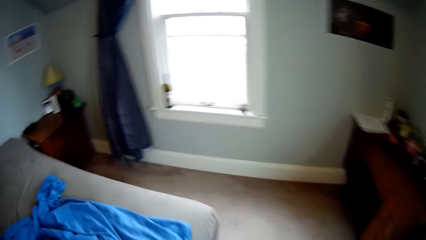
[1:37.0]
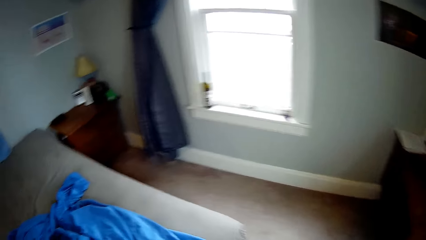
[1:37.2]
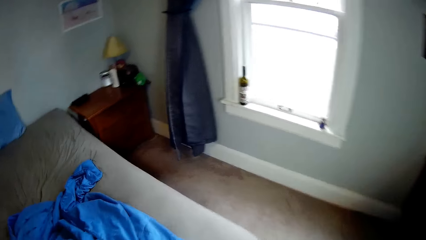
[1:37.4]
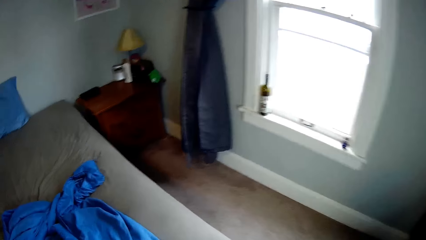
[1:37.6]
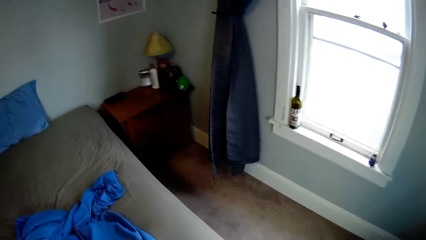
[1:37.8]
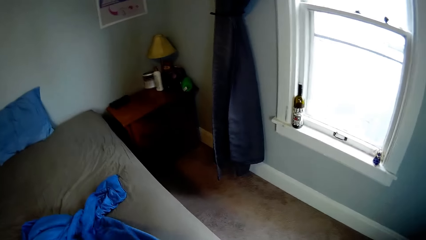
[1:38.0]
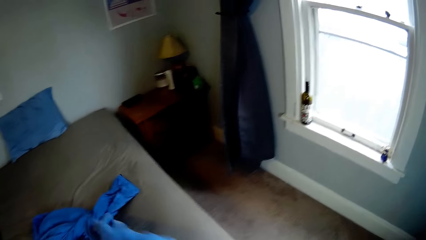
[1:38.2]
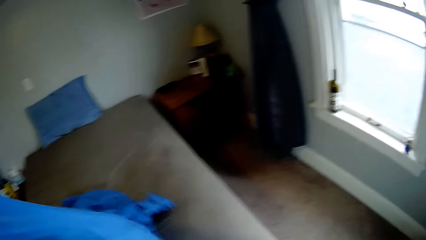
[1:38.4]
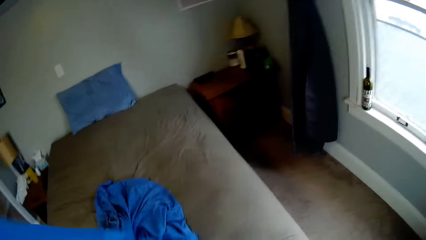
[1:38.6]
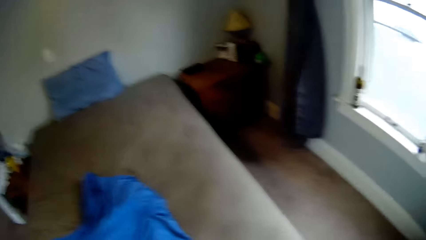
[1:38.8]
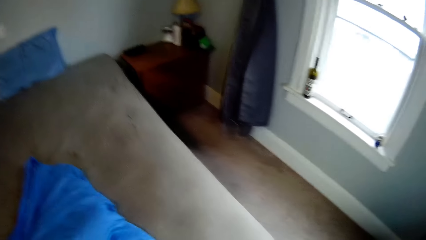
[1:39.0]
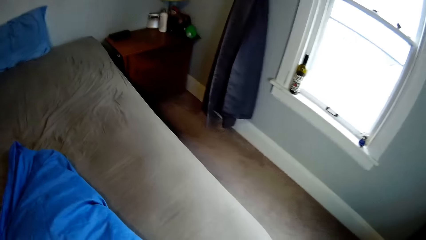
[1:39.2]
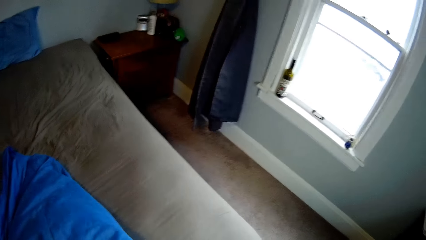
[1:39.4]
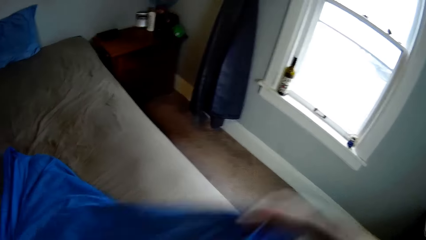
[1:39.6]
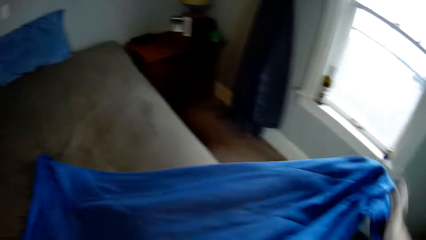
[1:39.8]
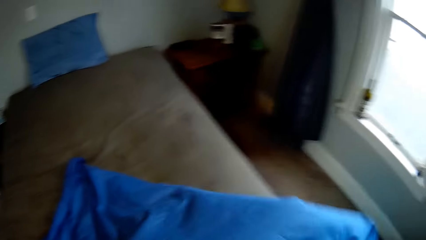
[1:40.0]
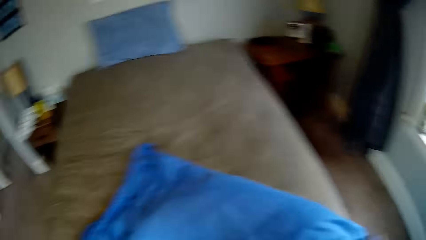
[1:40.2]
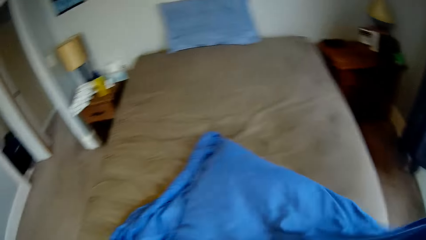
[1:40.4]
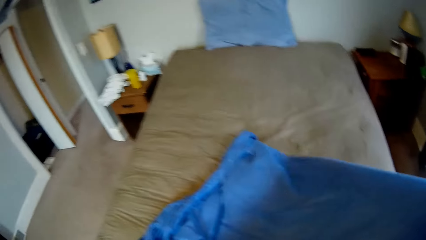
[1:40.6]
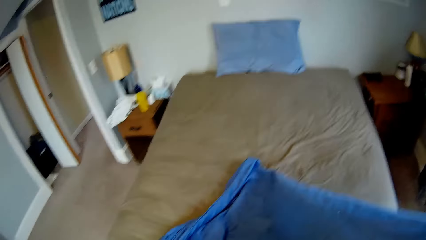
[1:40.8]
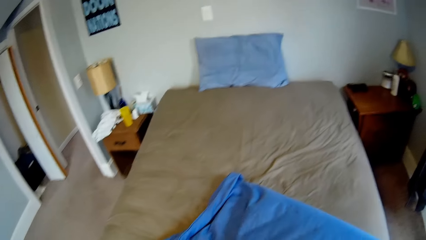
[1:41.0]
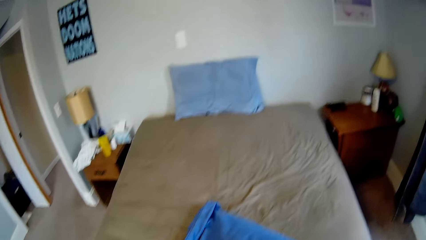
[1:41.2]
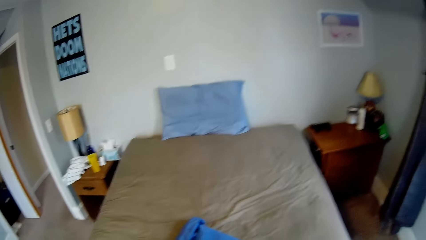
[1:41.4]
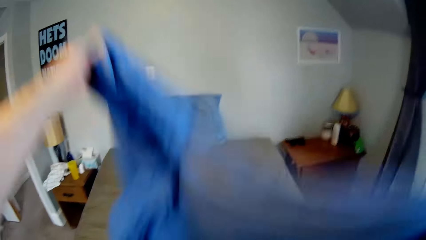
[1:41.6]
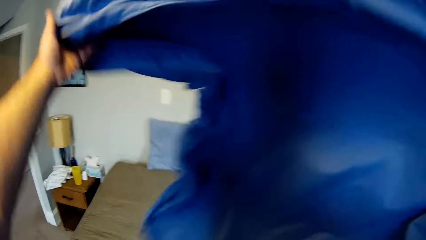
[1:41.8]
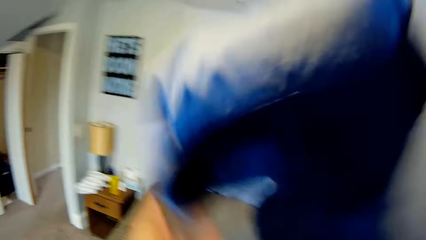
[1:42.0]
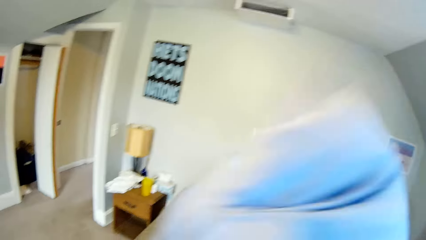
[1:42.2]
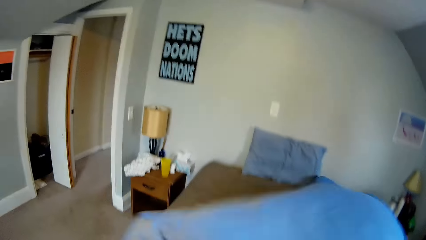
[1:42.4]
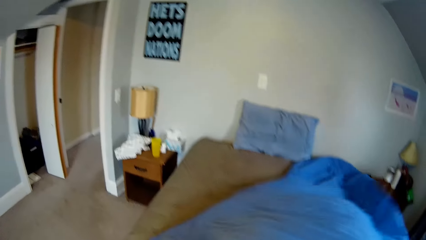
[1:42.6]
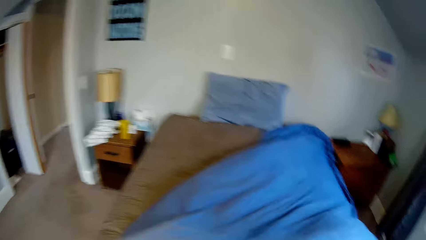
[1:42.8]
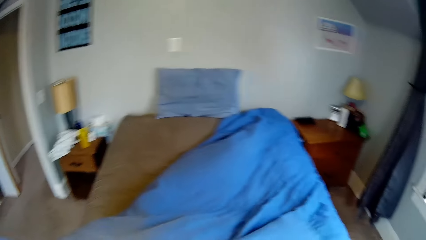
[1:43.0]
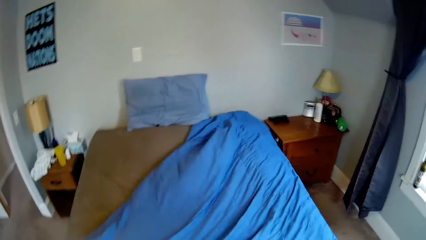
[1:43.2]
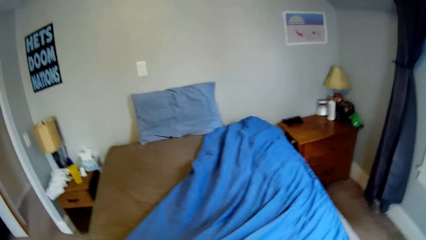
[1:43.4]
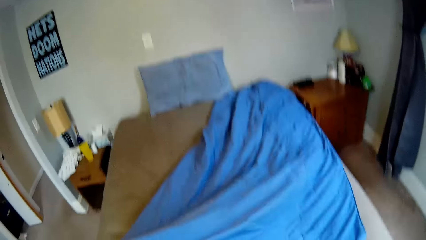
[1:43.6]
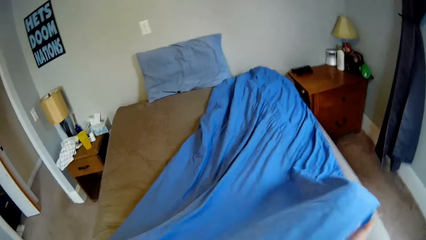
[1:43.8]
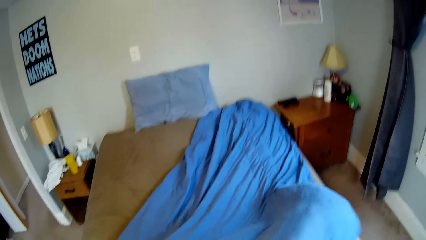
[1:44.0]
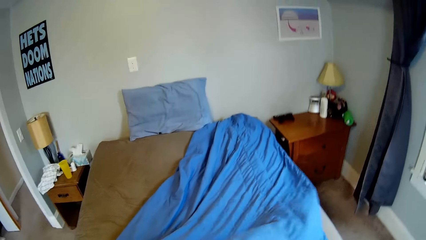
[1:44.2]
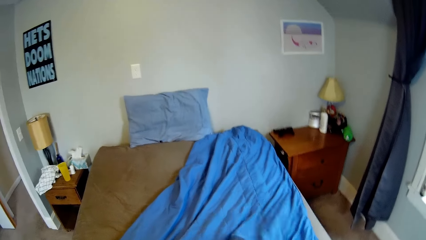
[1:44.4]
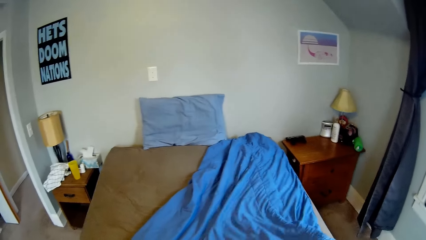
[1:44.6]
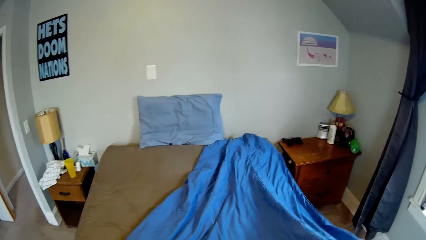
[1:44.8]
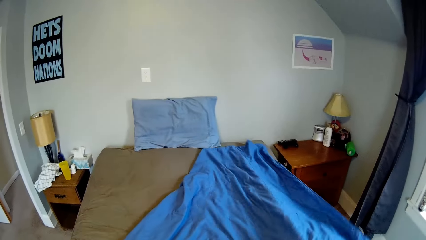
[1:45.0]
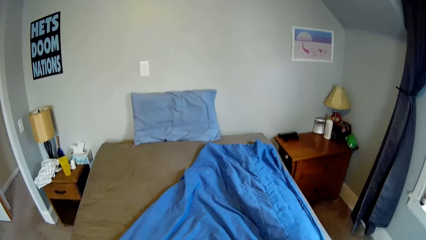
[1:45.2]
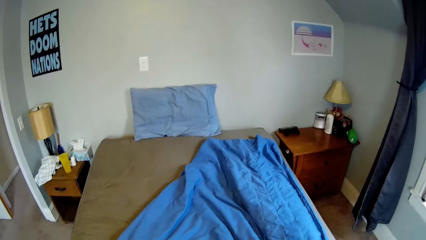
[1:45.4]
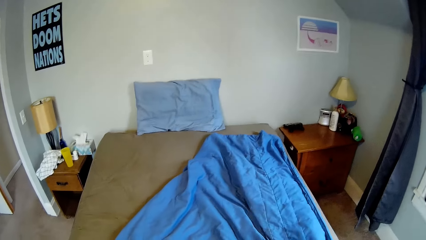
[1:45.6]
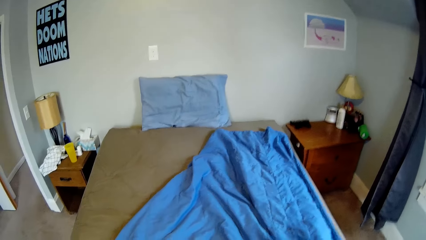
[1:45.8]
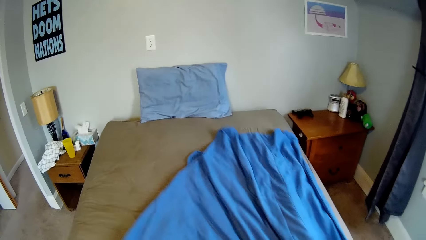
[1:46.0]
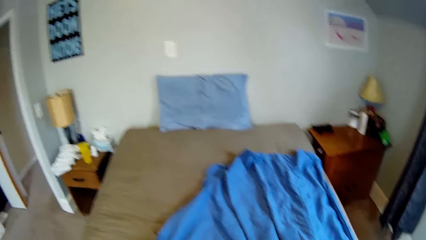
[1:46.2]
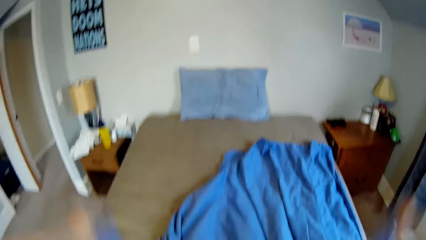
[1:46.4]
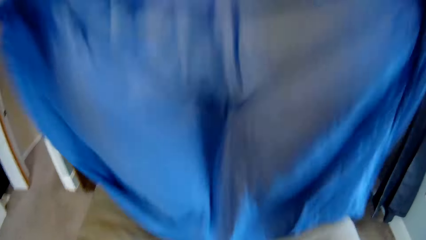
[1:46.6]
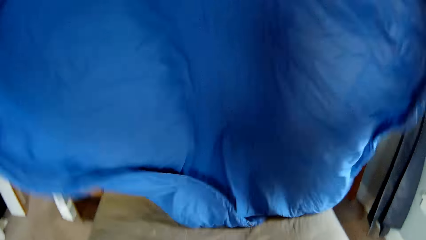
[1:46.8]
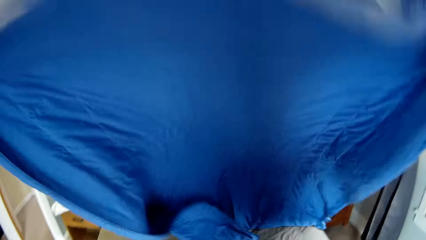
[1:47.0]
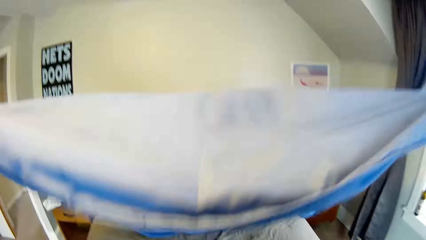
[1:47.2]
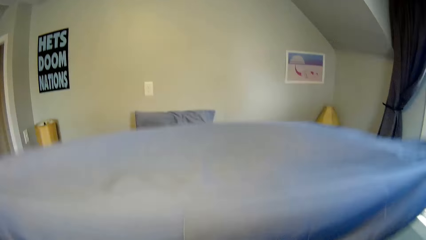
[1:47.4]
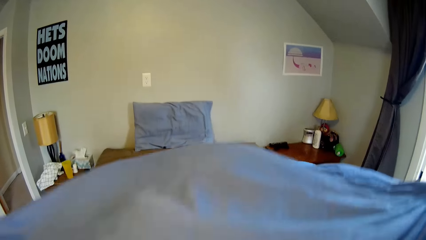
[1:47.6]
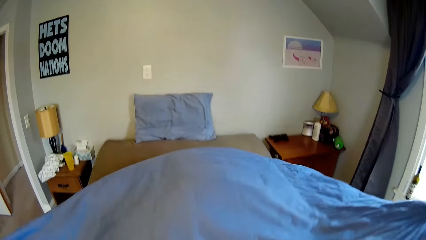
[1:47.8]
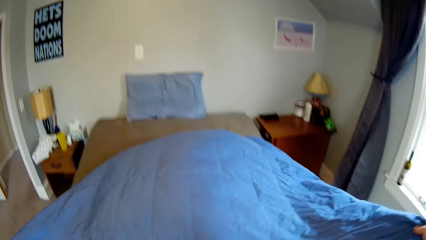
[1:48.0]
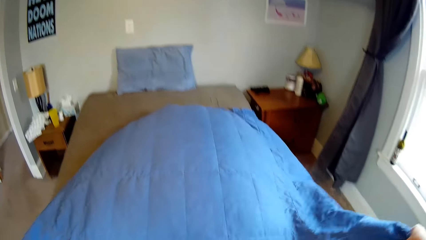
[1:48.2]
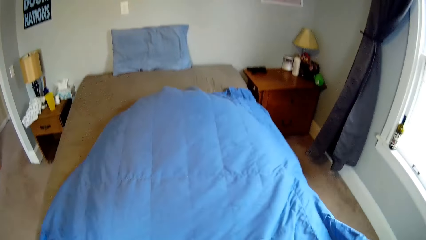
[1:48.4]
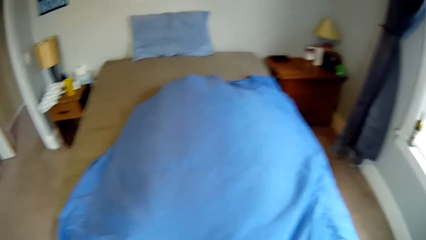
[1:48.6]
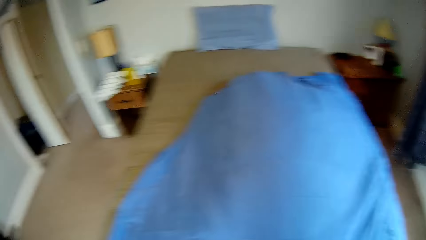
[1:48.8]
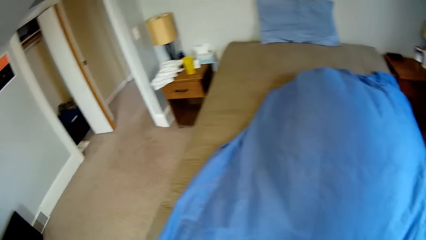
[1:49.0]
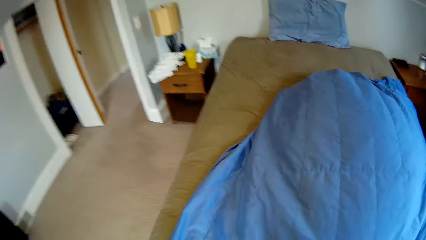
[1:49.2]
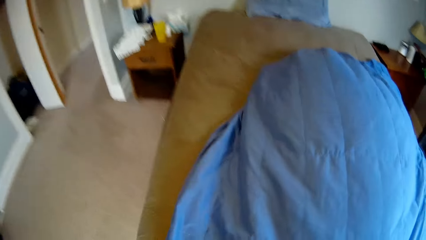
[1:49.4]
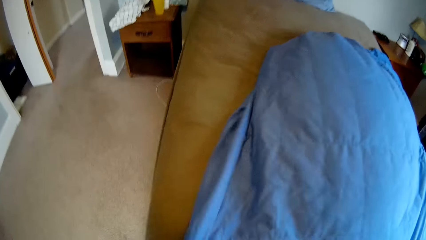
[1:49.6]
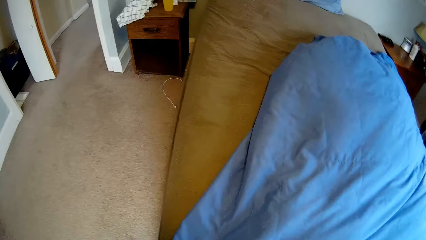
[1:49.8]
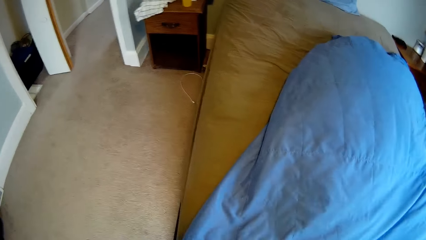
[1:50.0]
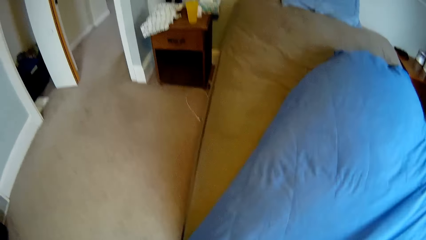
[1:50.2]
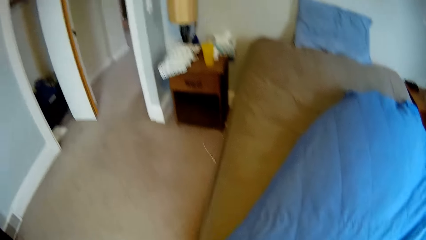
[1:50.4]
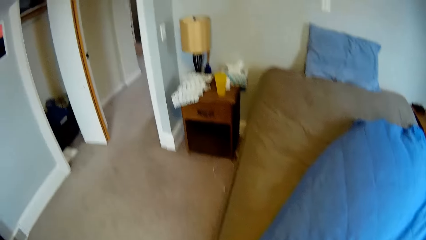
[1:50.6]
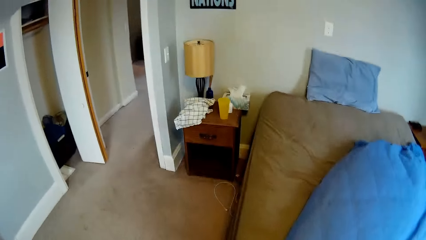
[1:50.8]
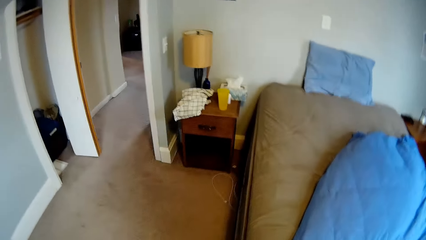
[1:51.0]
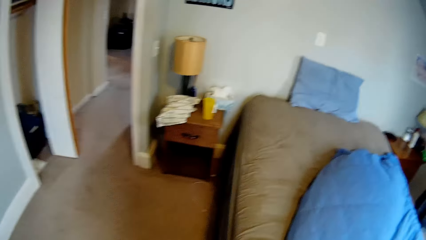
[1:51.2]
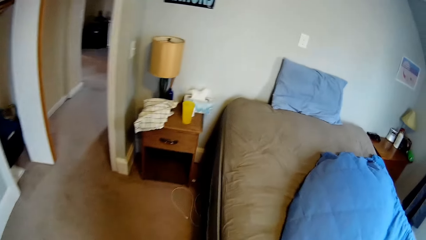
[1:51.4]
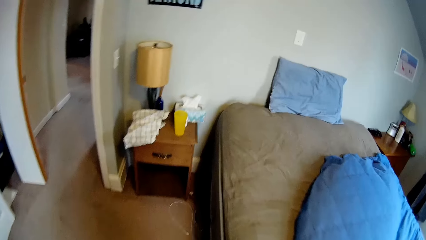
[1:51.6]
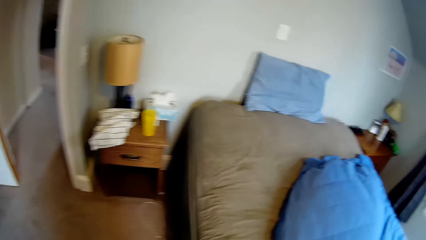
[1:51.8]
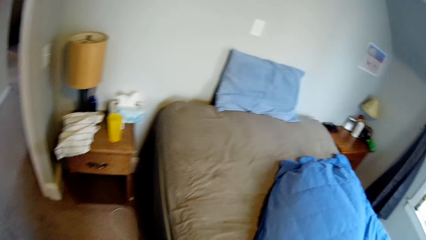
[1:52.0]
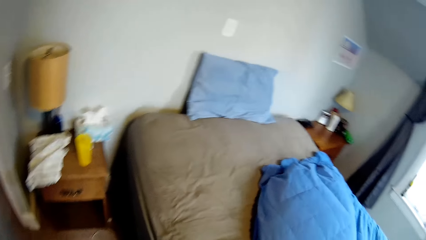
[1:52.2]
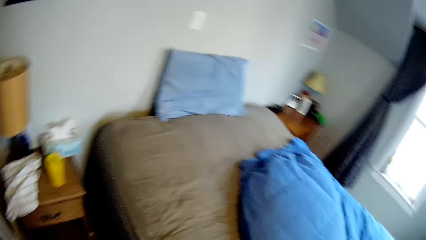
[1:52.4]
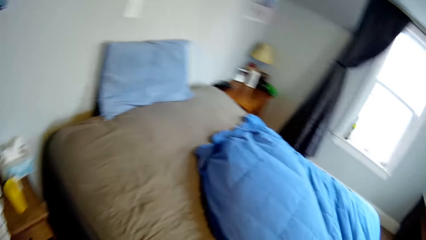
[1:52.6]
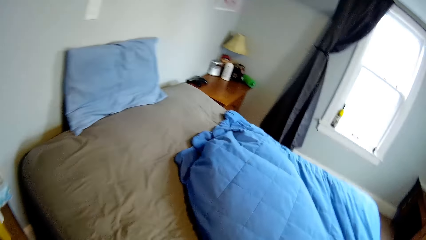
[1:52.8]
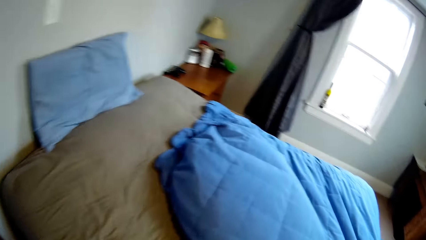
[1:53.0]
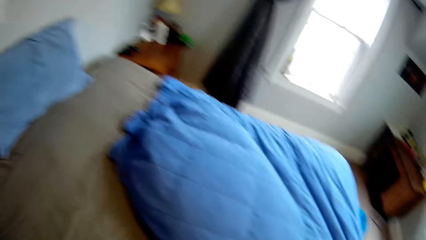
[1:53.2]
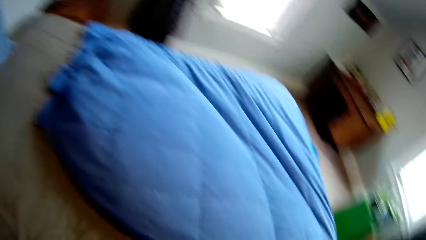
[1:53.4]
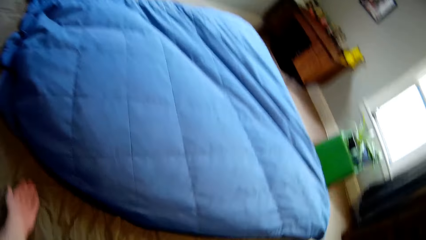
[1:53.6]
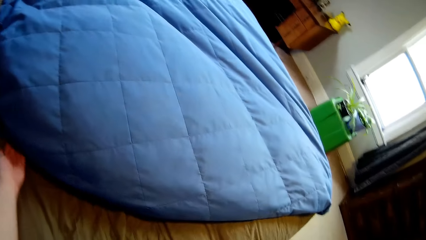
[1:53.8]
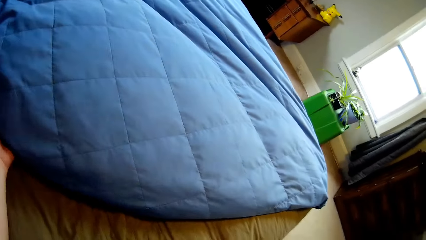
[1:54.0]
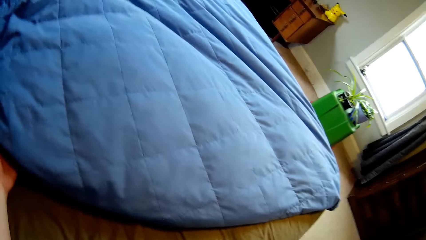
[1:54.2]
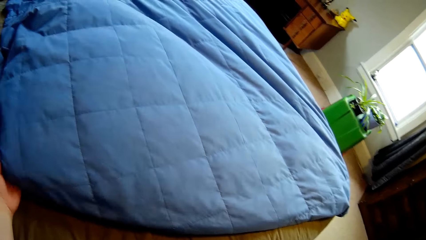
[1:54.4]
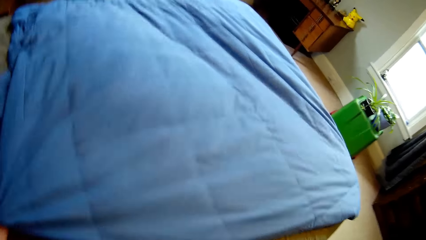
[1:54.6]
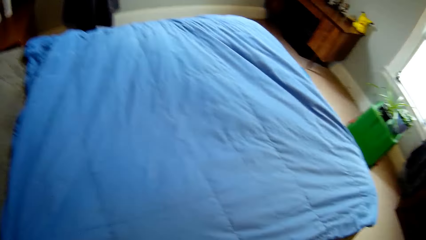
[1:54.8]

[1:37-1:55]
The camera wearer spreads the bedsheets. They pick a bedsheet from the bed. They spread the bed. They move around the bed.
